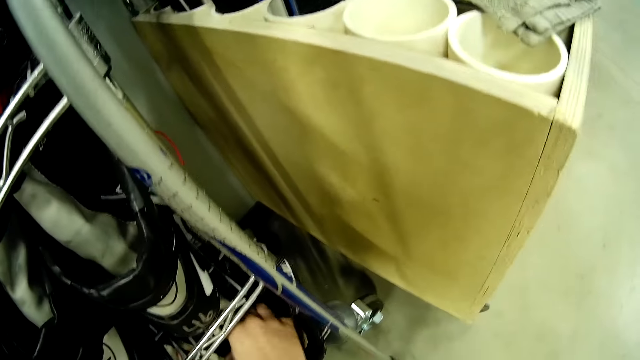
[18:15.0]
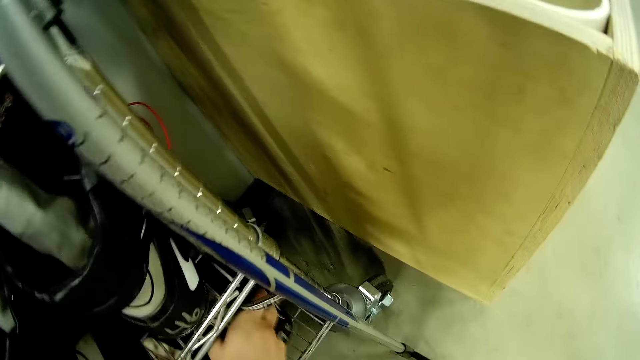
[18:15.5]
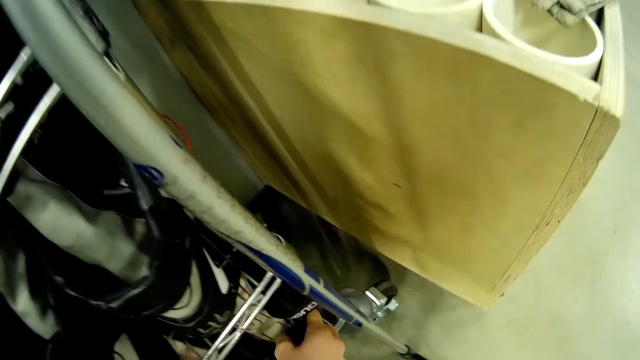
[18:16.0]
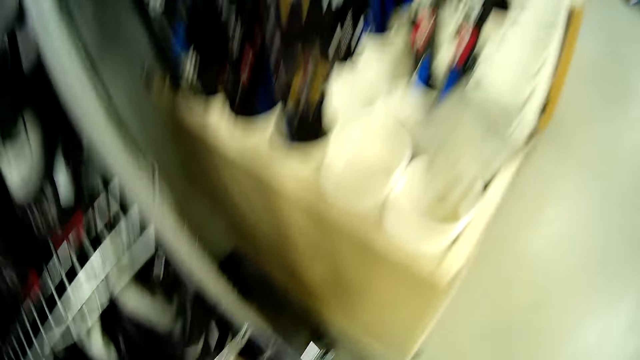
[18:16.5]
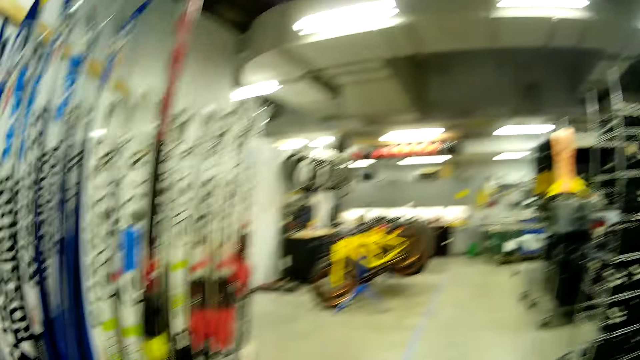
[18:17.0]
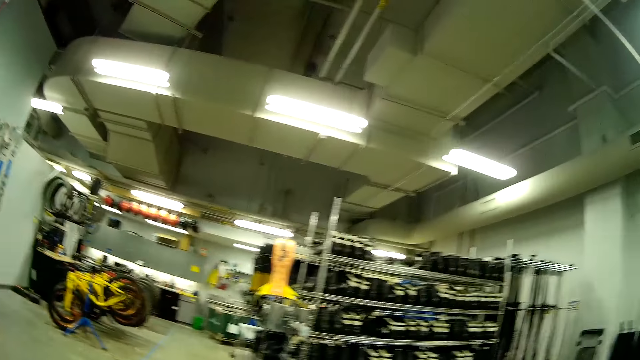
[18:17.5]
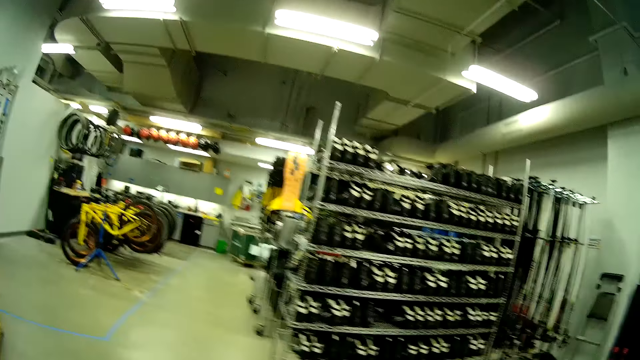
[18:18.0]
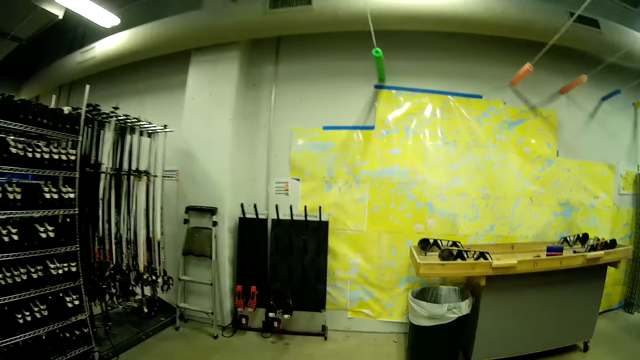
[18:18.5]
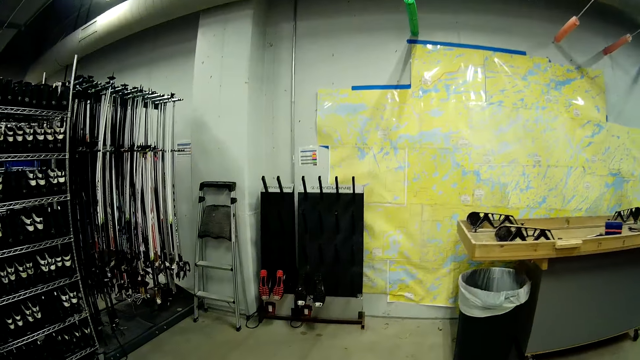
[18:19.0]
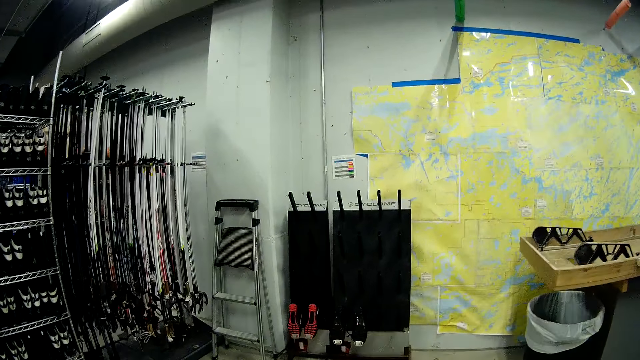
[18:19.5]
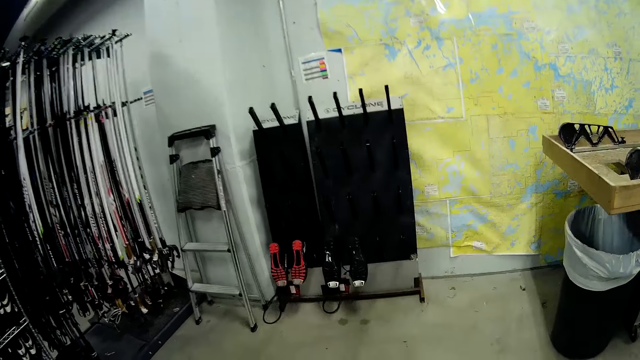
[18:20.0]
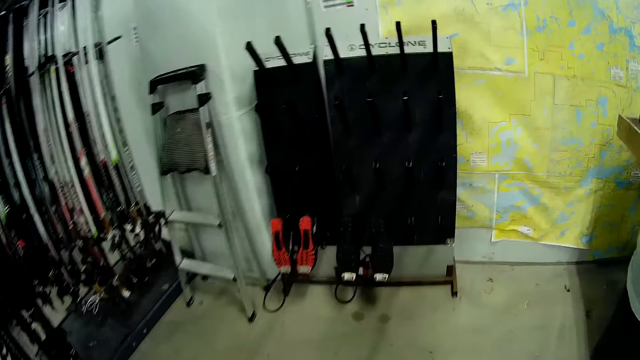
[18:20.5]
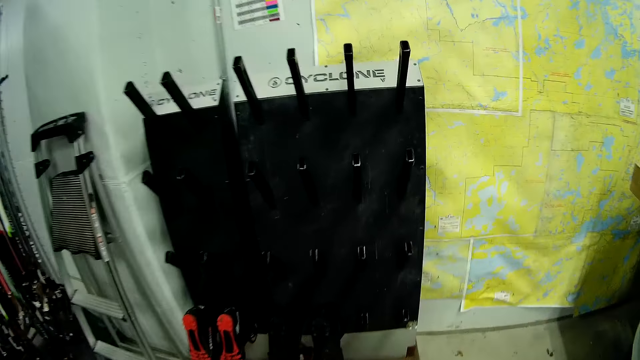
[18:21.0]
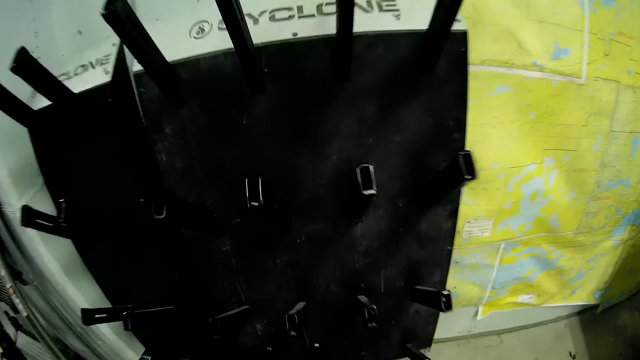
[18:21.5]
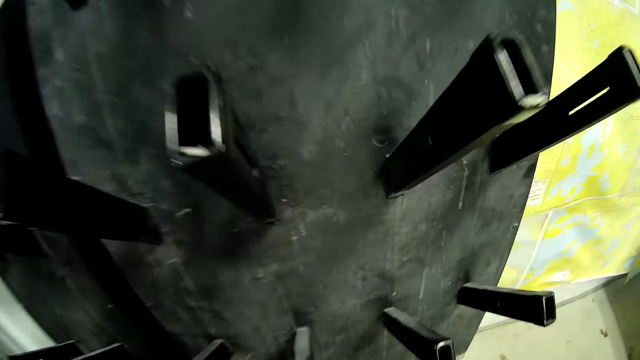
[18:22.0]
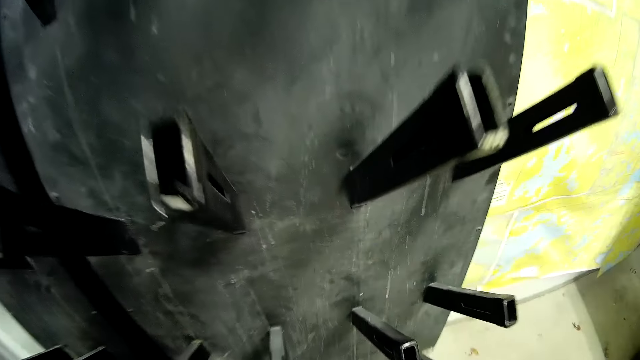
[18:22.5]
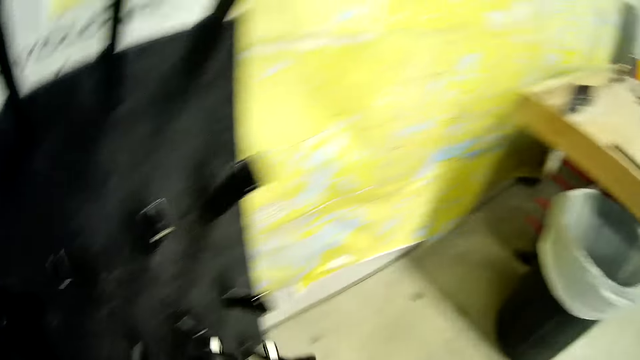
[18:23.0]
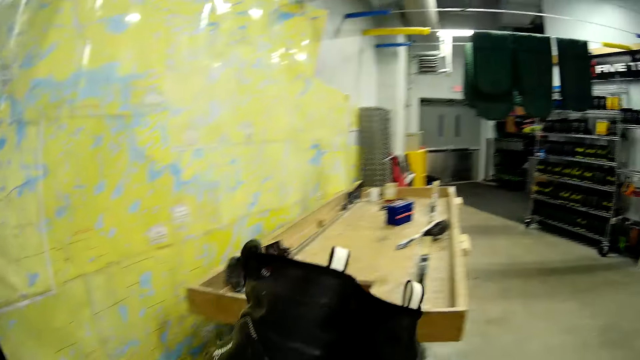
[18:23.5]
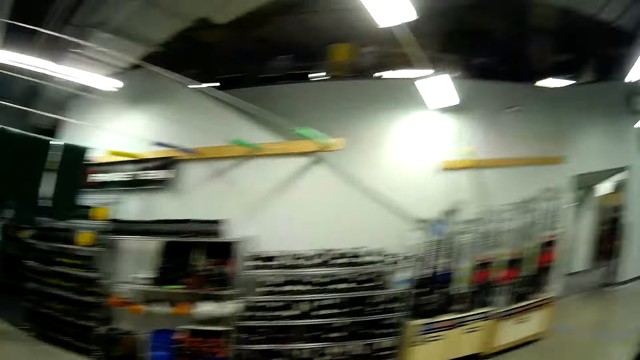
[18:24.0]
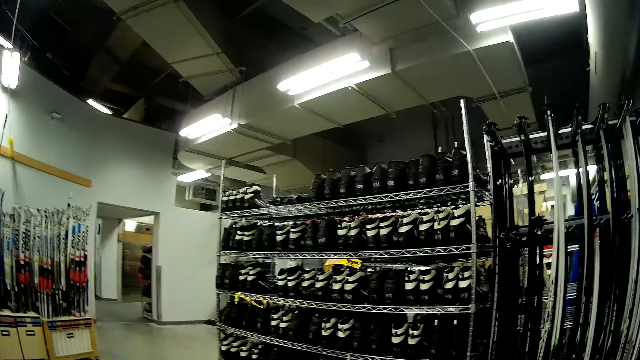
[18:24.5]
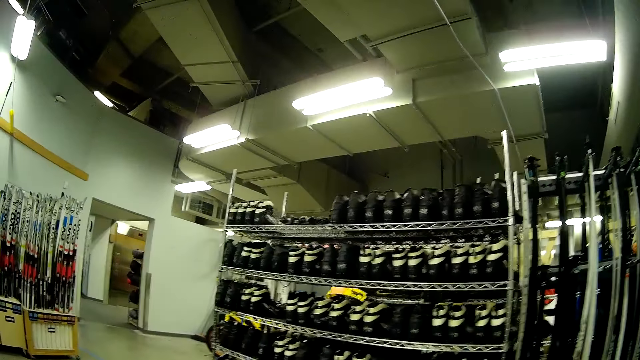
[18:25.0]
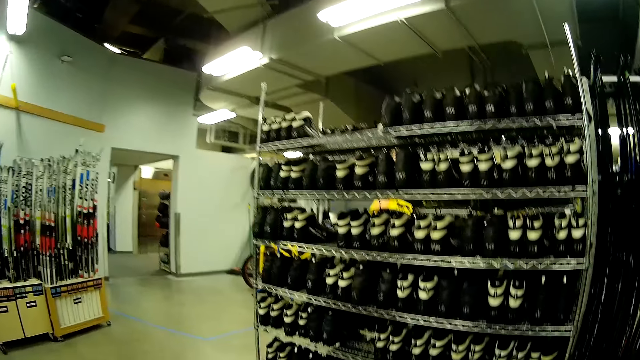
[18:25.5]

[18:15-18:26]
The camera wearer walks in the room. They carry a second ski boot. They take the skating shoe.

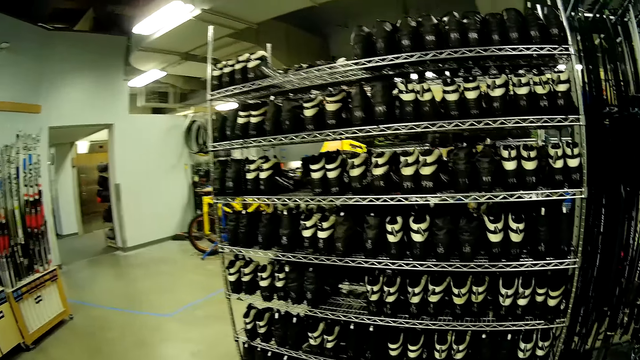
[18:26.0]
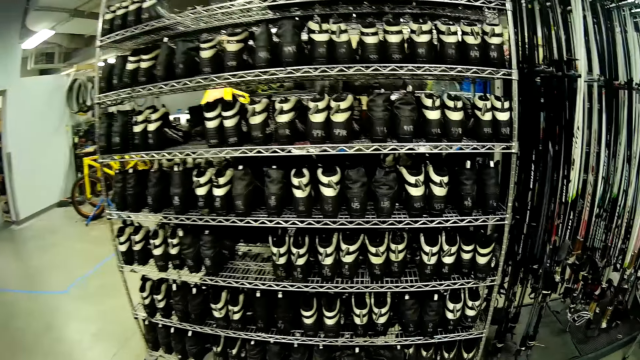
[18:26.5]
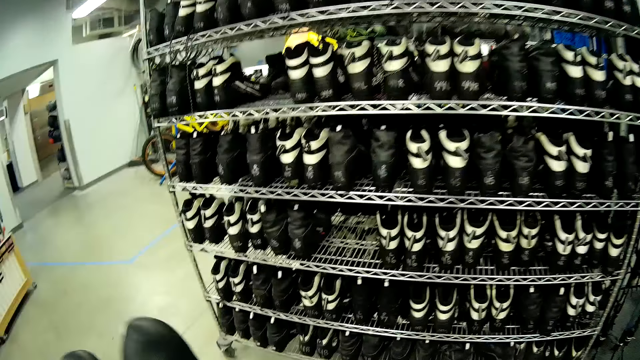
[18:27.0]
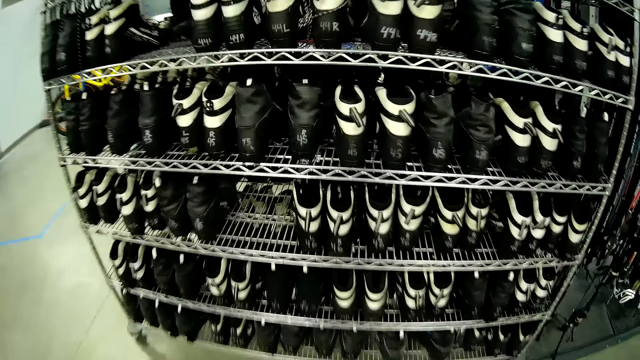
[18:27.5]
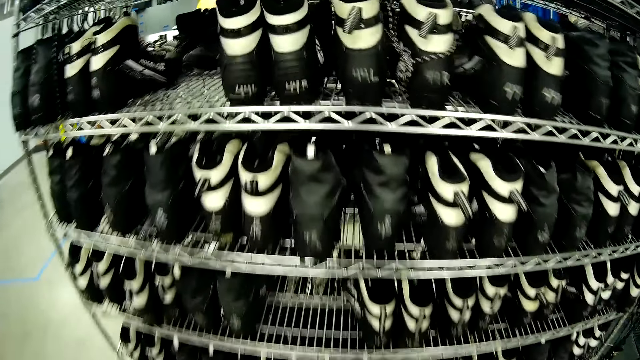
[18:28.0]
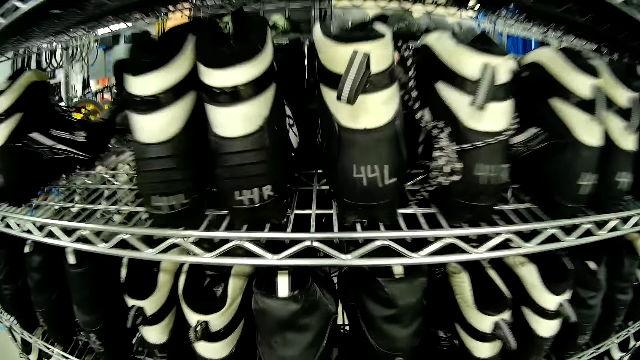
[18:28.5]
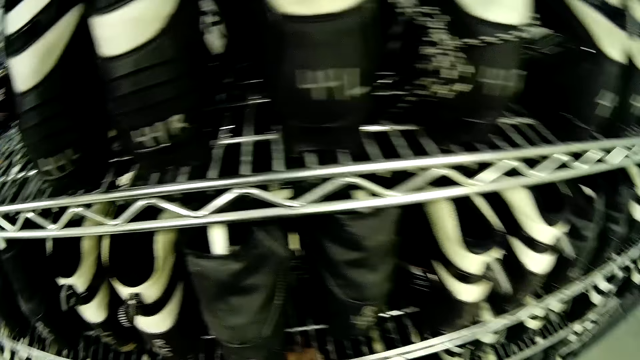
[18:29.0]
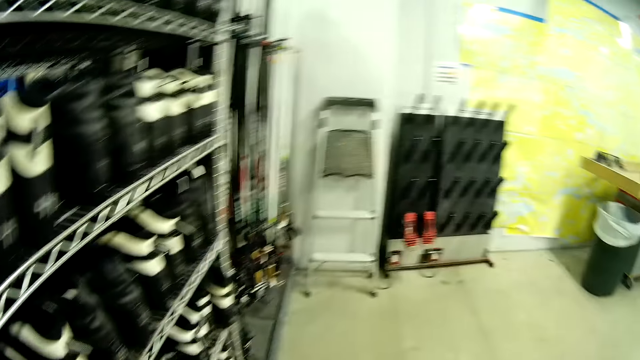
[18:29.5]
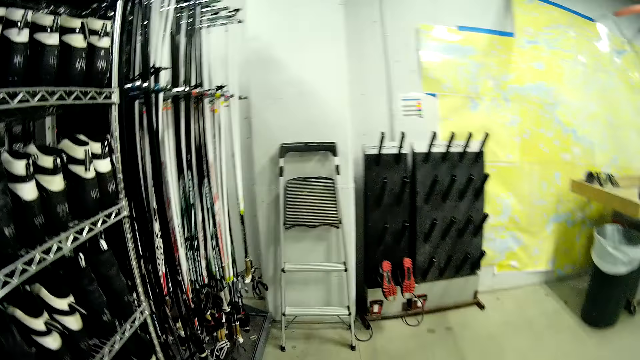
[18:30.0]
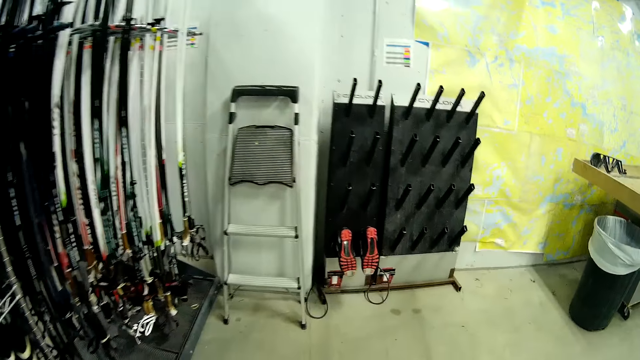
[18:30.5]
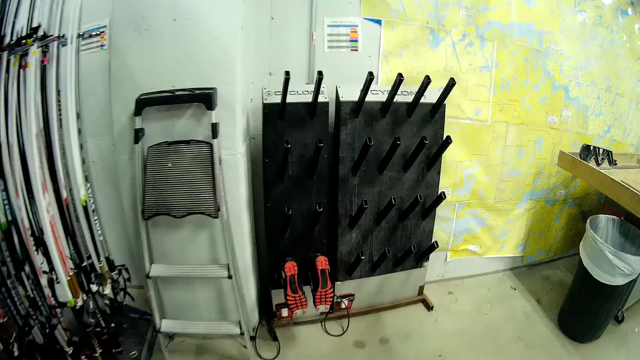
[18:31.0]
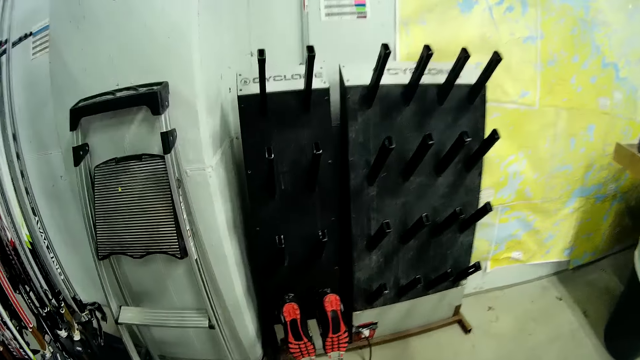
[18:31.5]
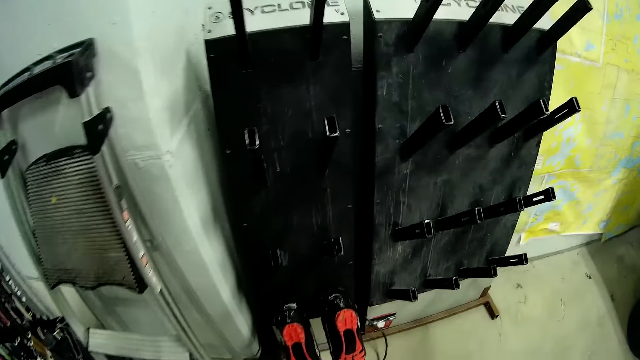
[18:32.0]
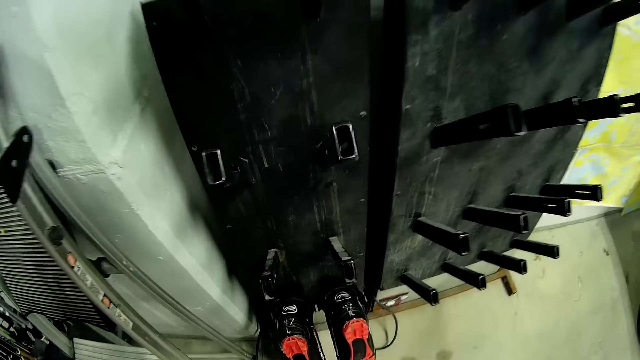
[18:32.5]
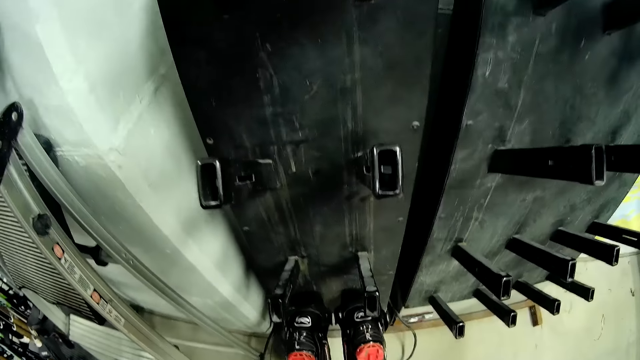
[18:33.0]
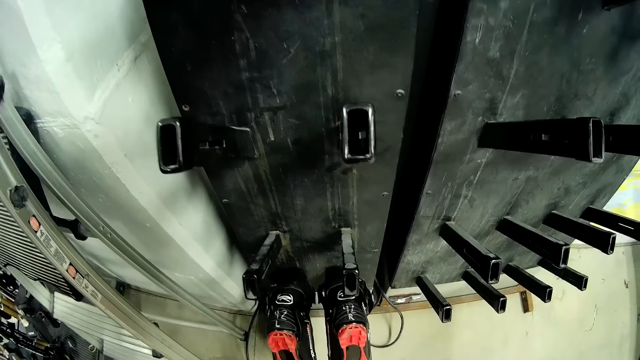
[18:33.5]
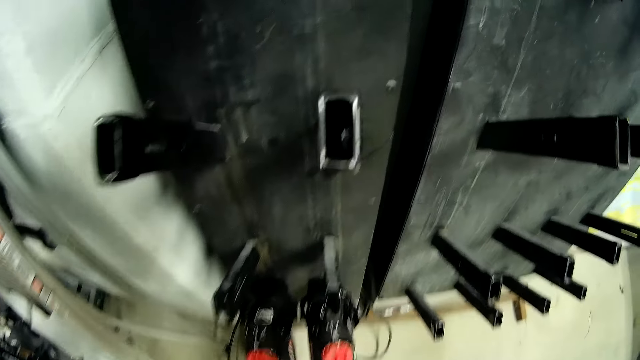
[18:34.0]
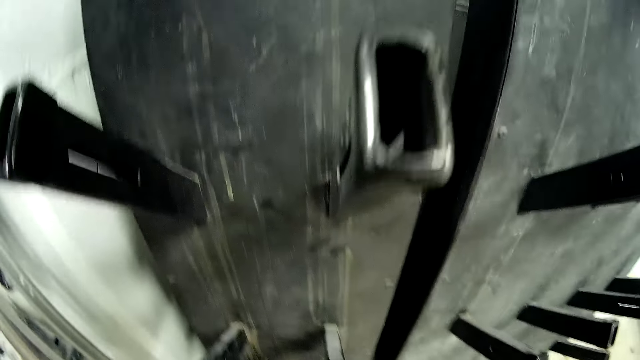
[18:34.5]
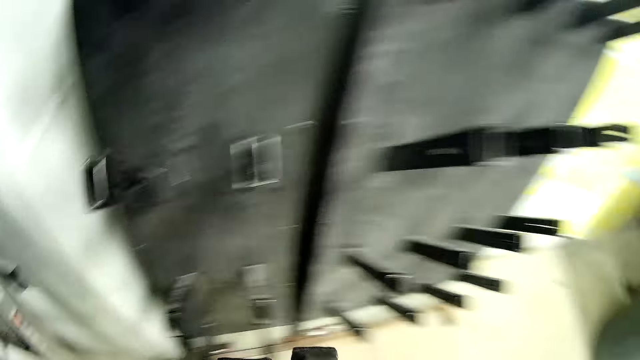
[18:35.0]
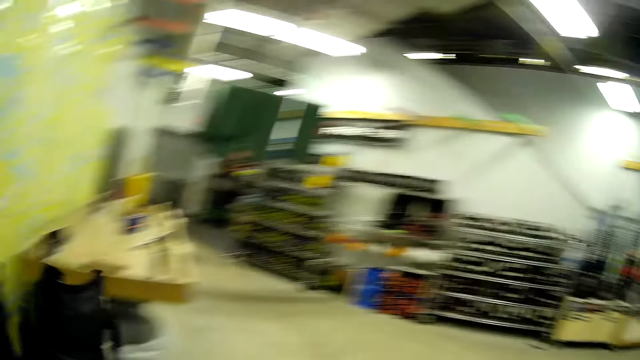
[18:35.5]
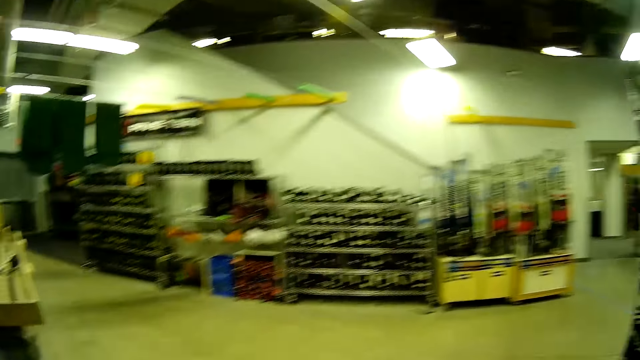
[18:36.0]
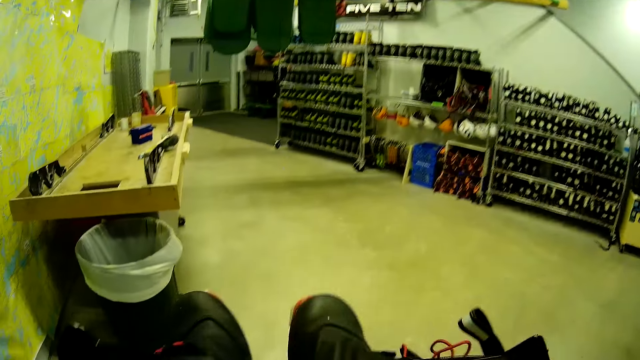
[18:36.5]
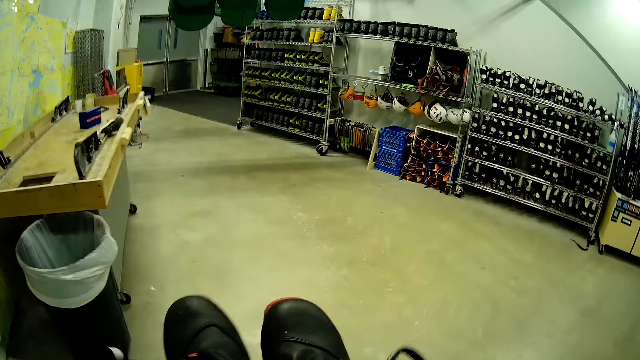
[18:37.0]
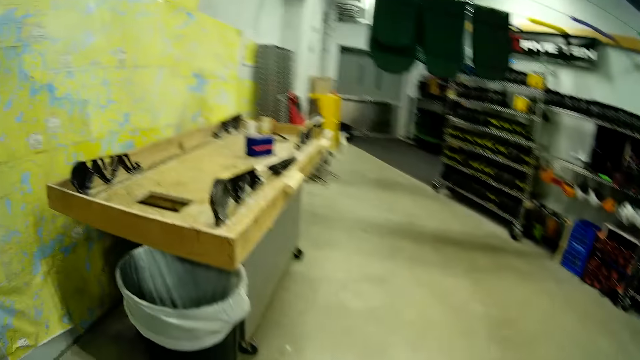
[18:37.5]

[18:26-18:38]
The camera wearer walks. They drop the second ski boot on a second boots rack. They carry a third ski boot. They take the skating shoes.
